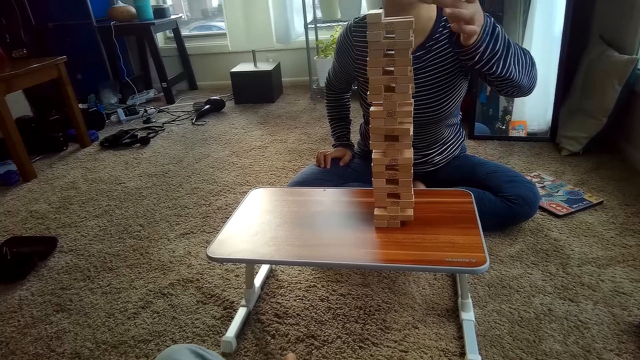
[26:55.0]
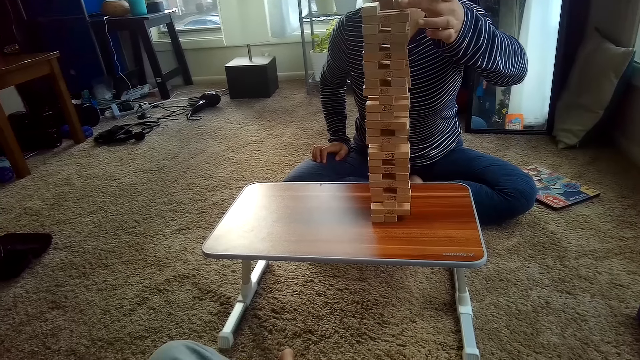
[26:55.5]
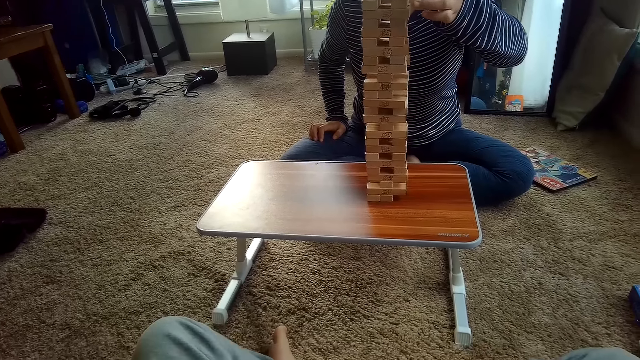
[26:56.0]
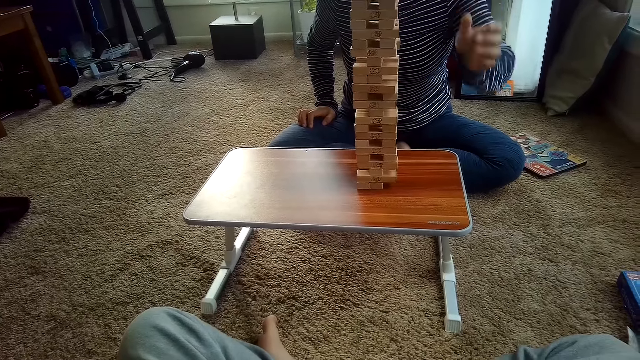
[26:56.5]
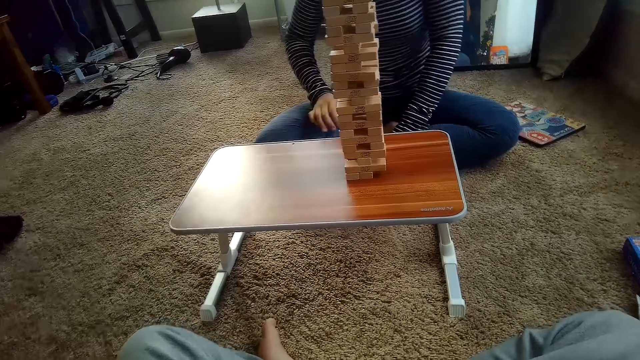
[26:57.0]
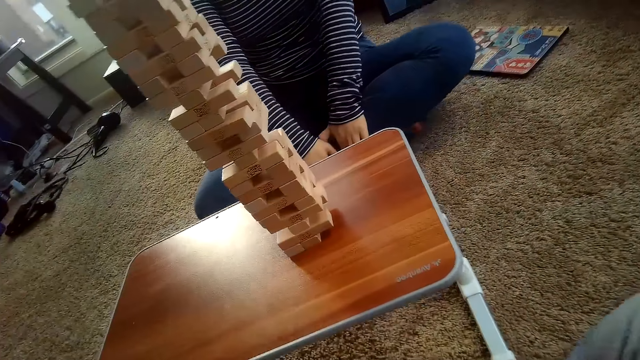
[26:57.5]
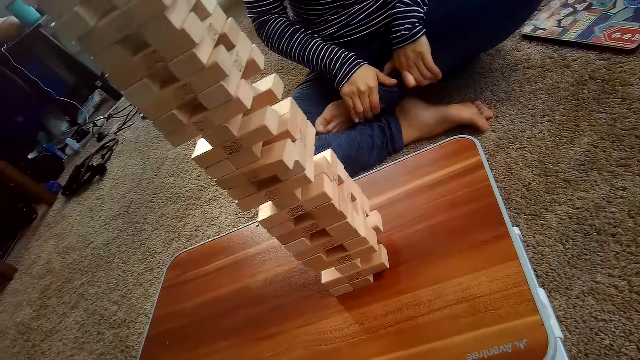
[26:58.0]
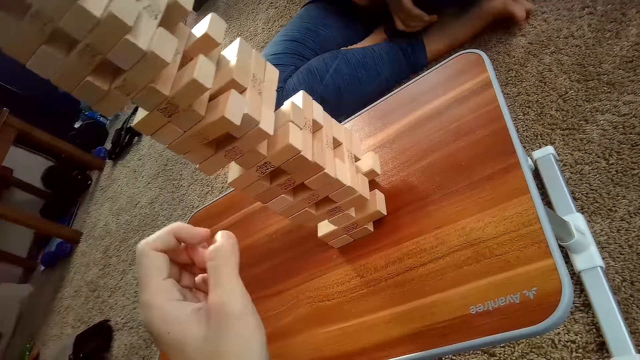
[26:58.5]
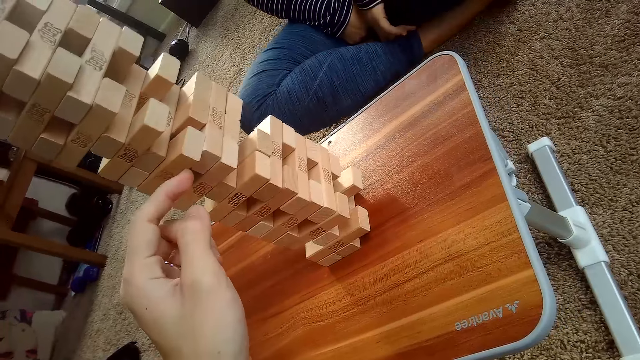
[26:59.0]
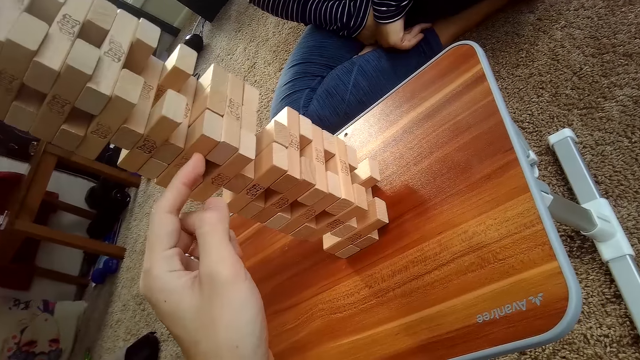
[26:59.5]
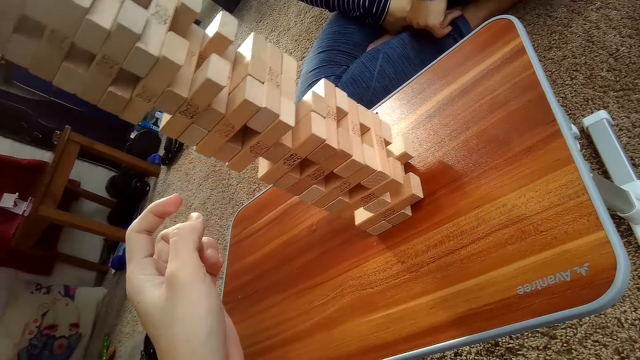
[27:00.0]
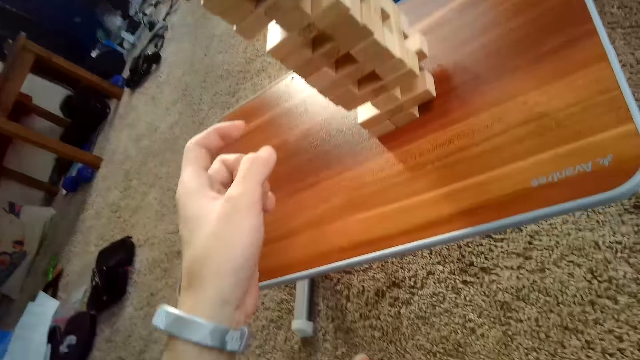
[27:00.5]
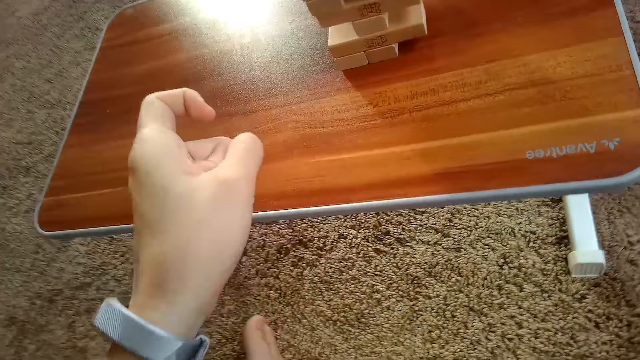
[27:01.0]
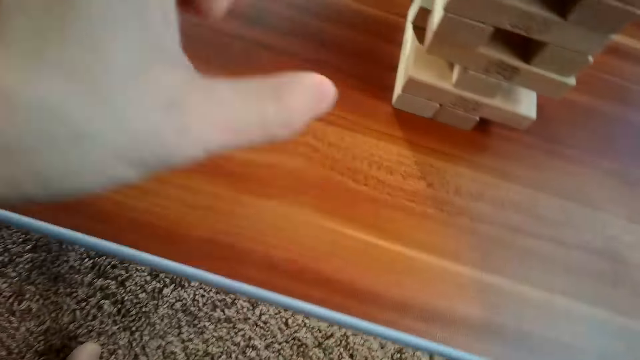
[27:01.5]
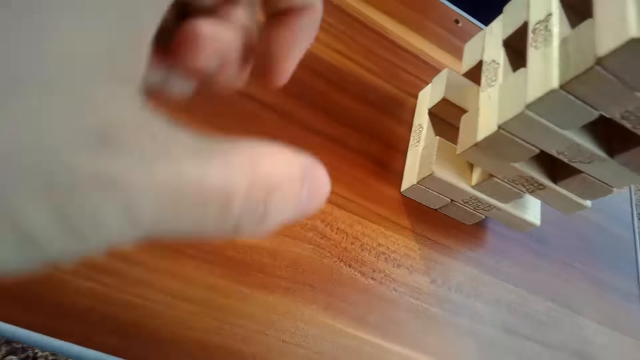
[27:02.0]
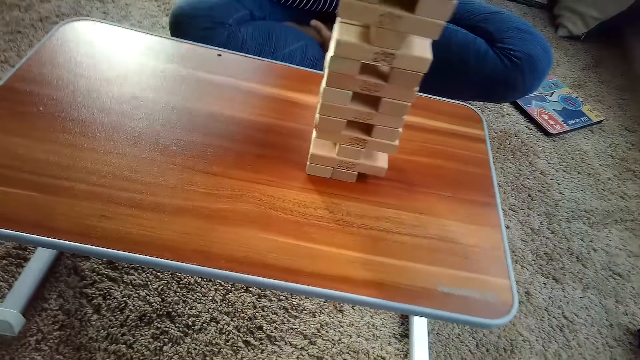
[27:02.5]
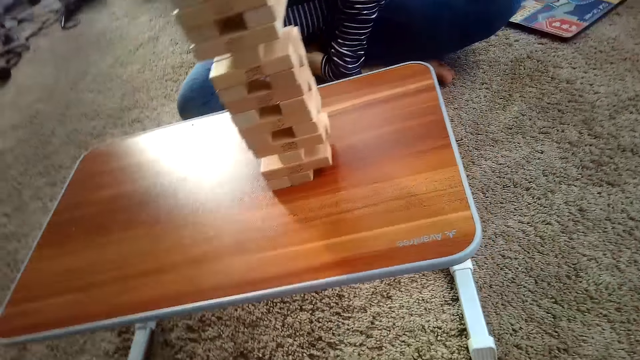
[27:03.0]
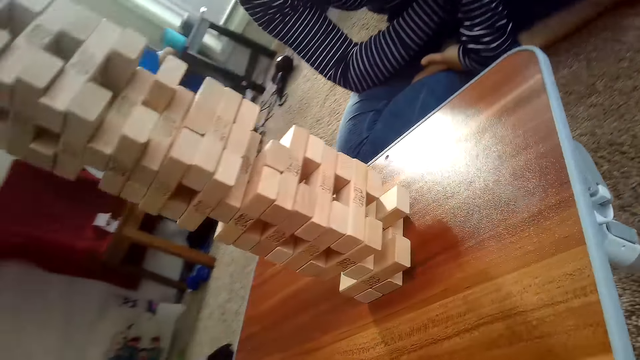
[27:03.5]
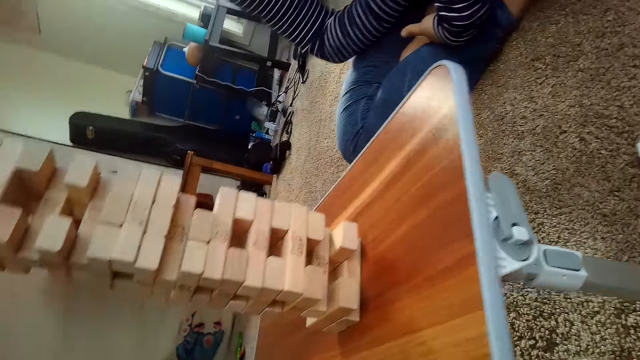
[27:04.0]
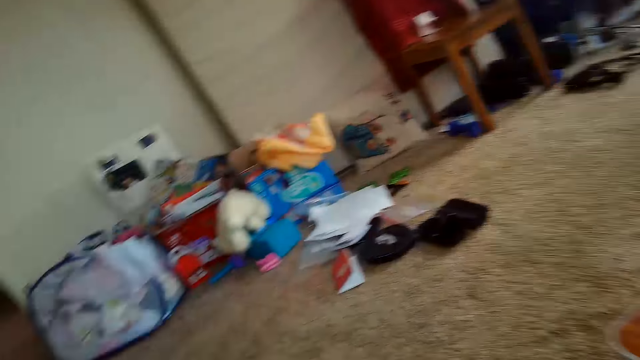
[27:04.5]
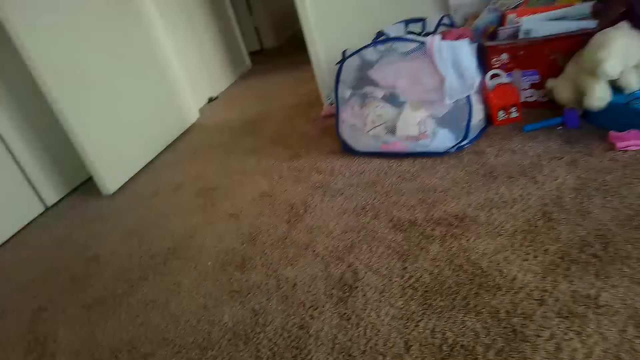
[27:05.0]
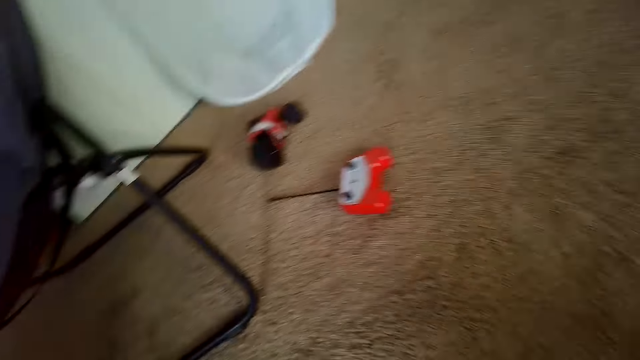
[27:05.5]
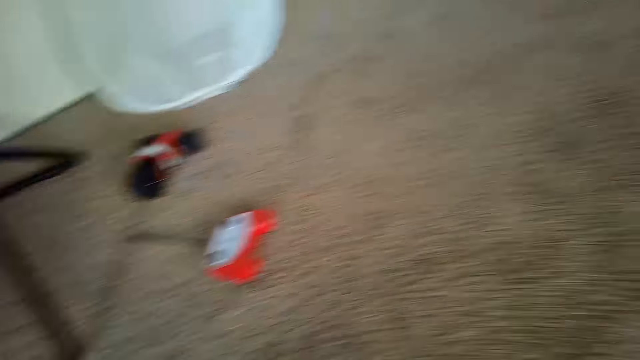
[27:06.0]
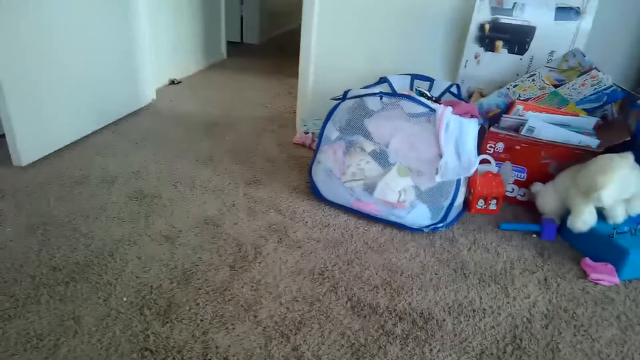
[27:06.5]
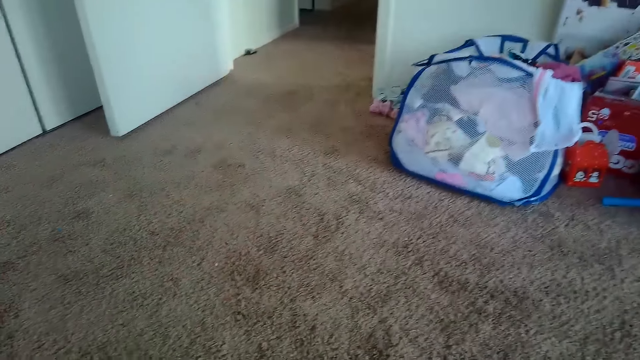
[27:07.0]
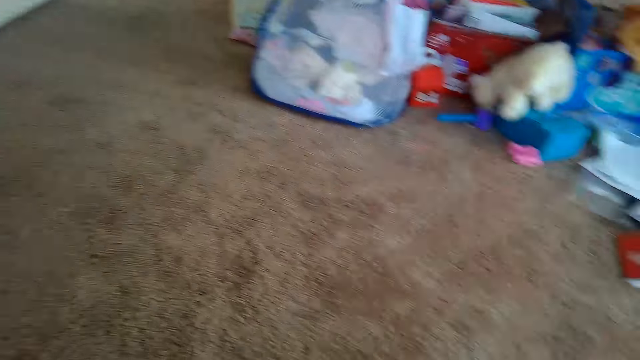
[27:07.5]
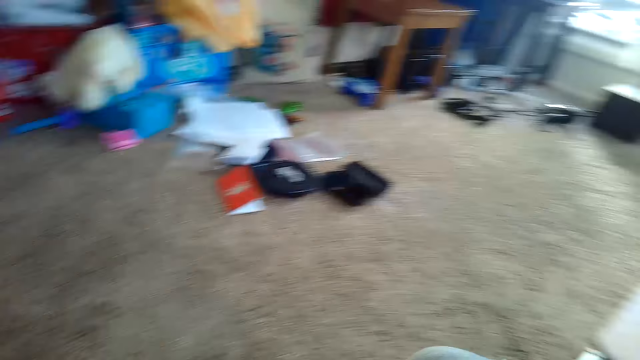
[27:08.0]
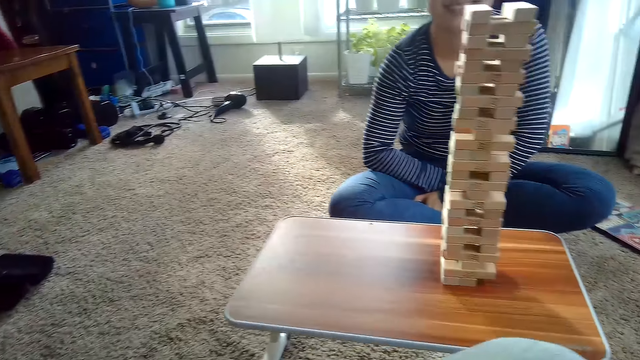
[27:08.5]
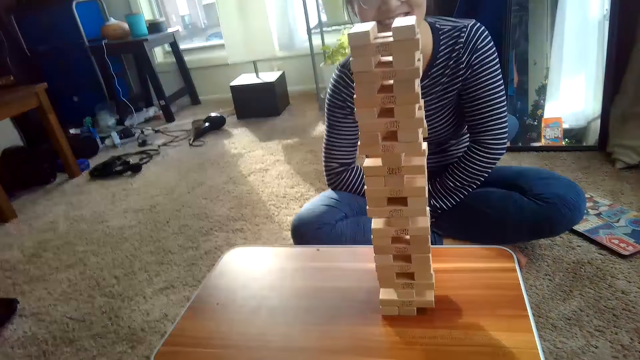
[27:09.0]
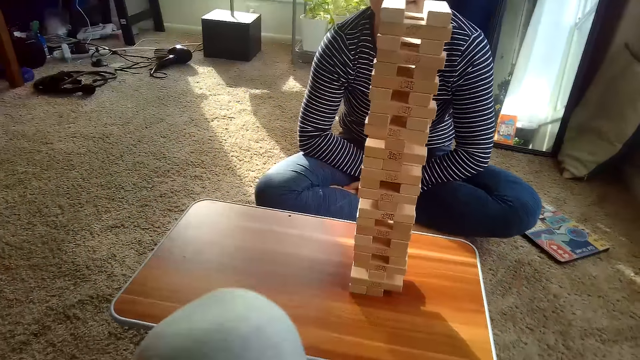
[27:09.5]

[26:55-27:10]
The partner places the Jenga blocks on the pile of Jenga blocks on the table with her left hand. The camera wearer places the block on the tower. They push a block, examine the block tower and cough.

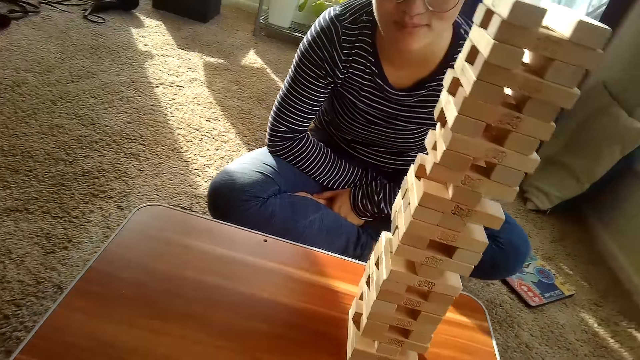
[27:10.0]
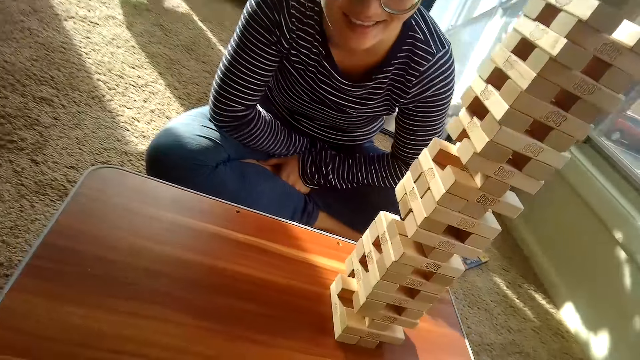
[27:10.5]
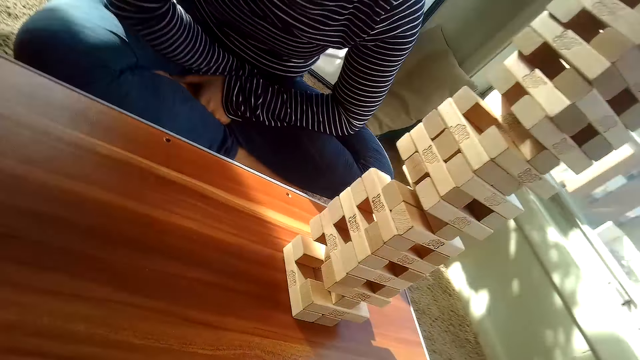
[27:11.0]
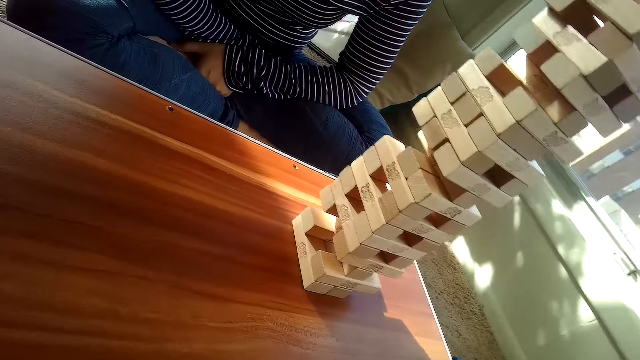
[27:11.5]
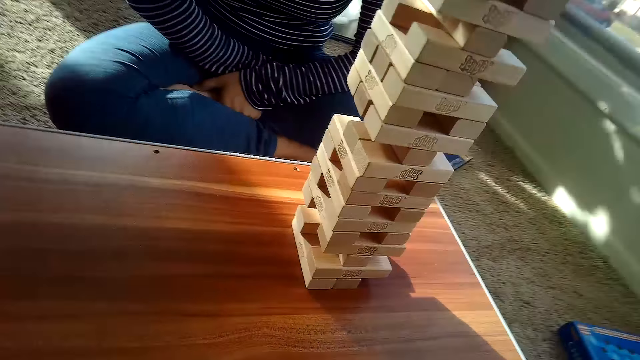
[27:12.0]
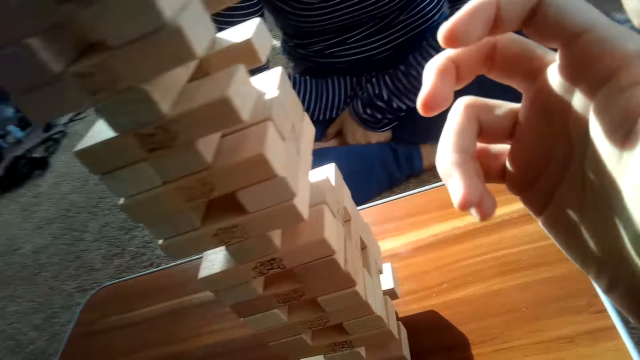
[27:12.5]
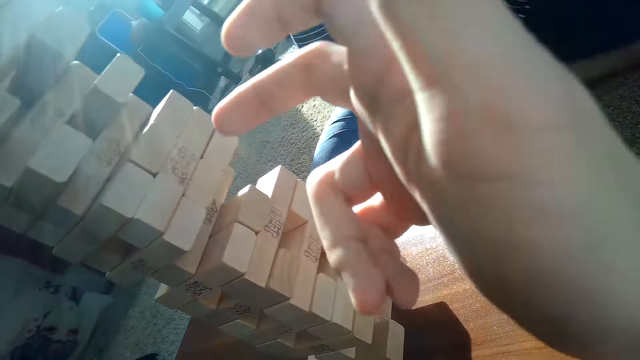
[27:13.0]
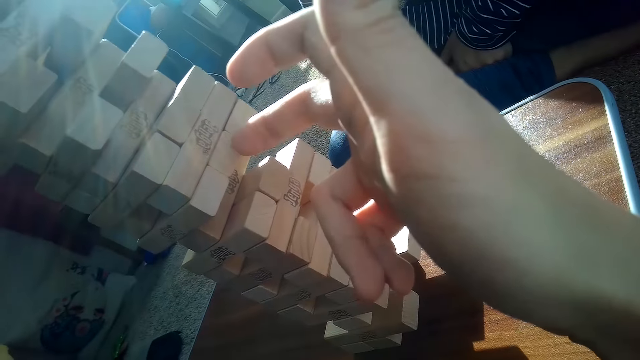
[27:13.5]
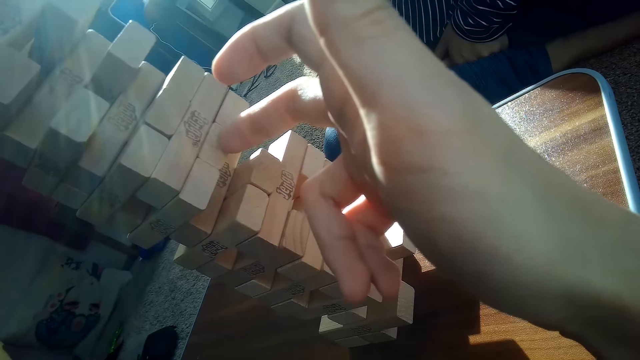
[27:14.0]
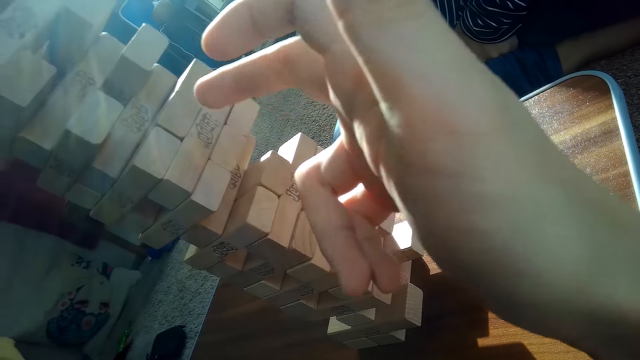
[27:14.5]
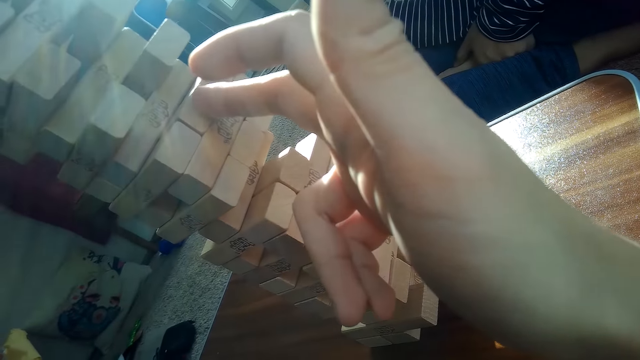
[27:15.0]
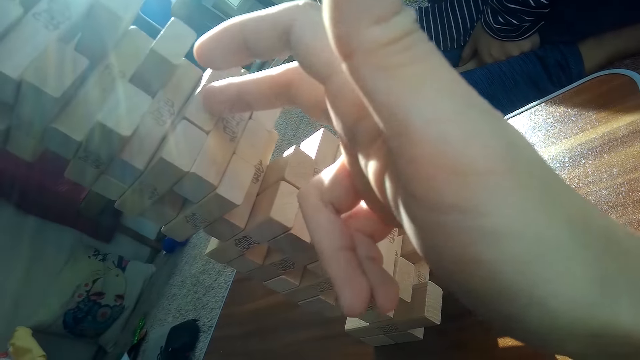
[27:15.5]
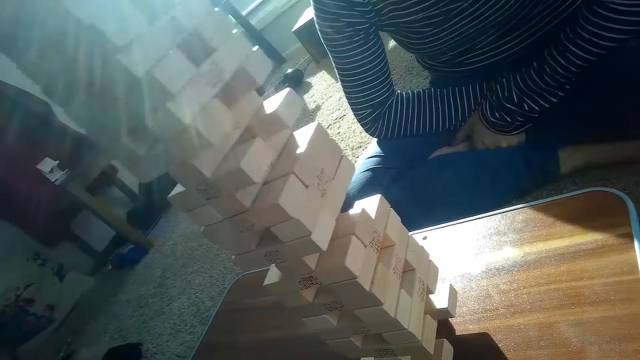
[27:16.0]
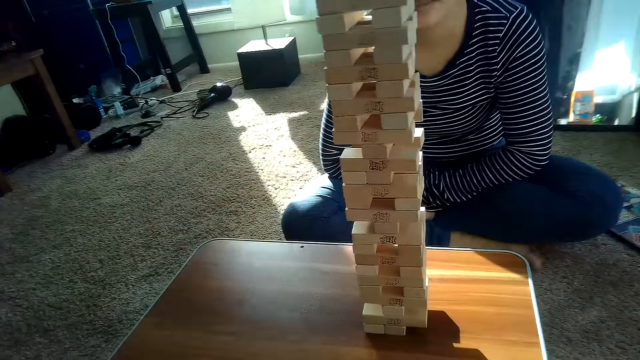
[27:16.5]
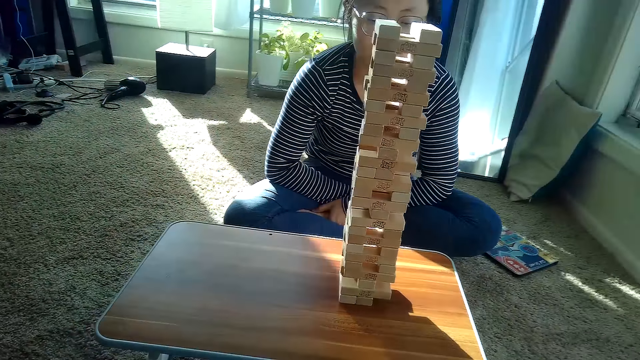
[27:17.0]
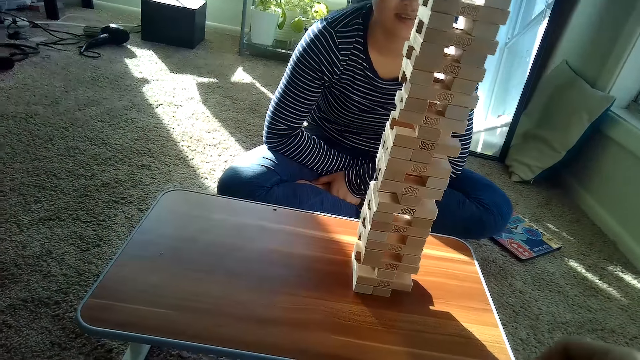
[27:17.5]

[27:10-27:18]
The camera wearer presses the blocks. They talk to a person.
